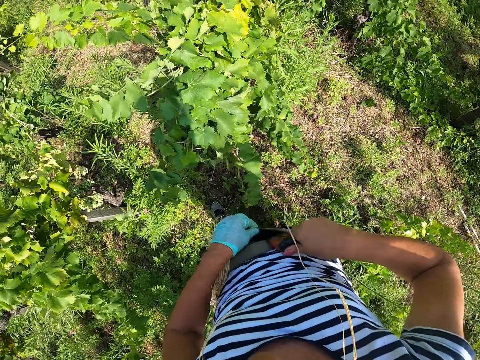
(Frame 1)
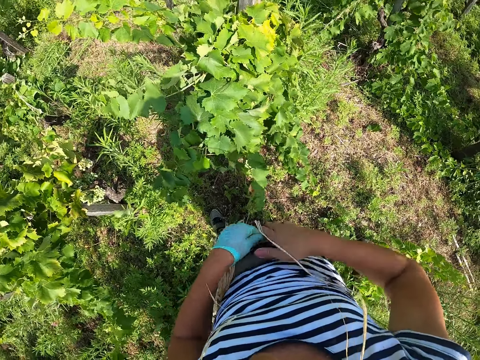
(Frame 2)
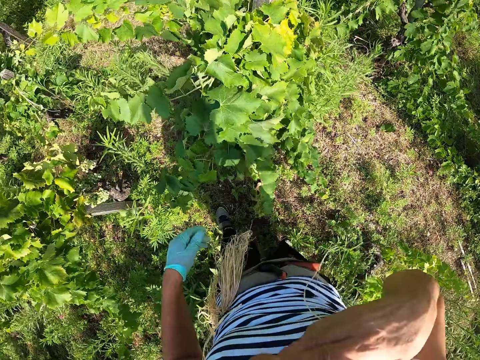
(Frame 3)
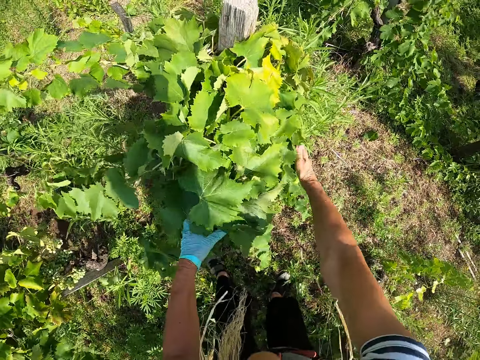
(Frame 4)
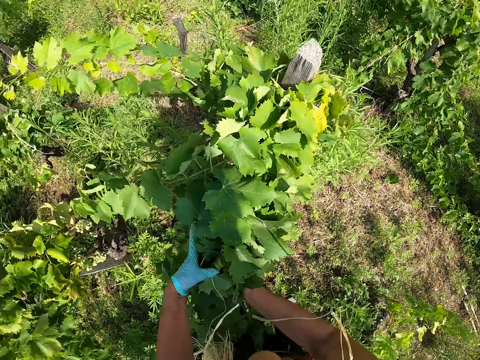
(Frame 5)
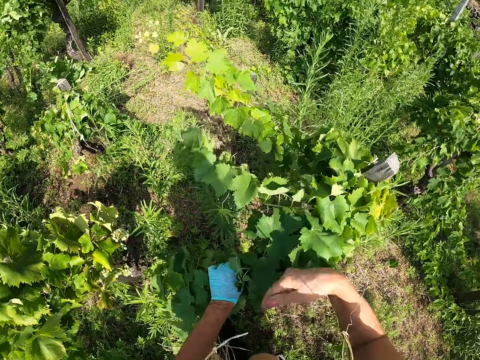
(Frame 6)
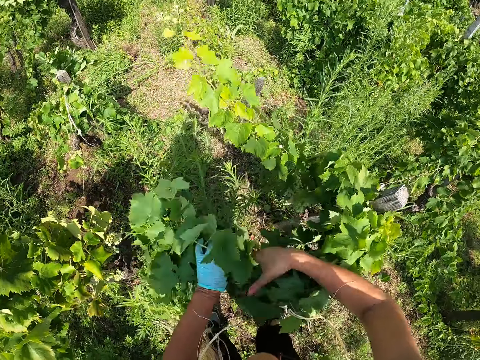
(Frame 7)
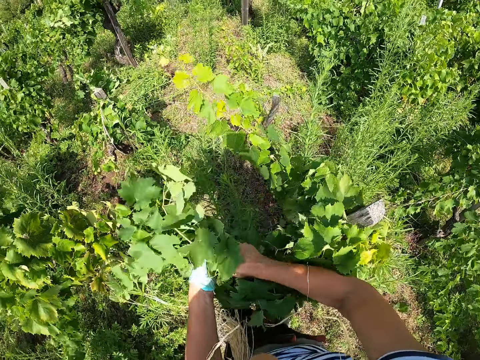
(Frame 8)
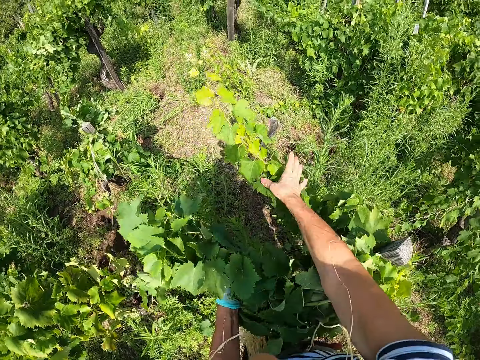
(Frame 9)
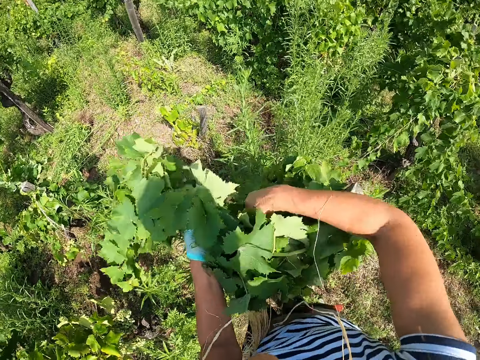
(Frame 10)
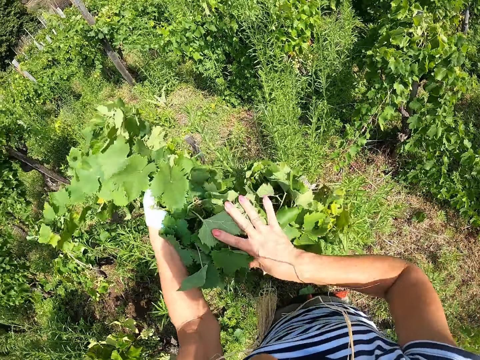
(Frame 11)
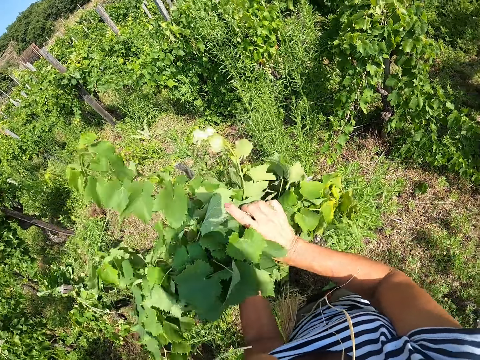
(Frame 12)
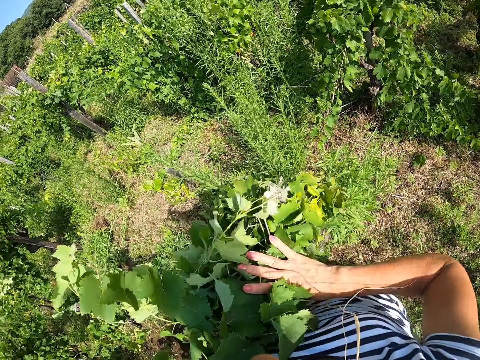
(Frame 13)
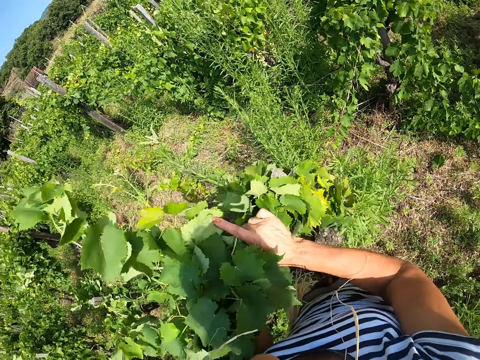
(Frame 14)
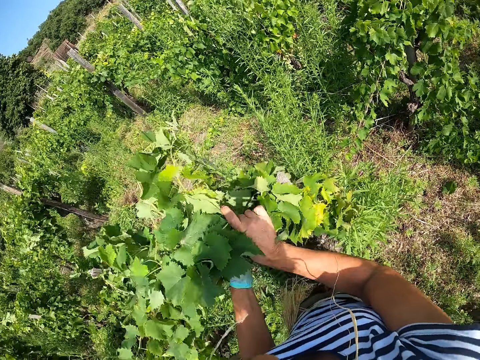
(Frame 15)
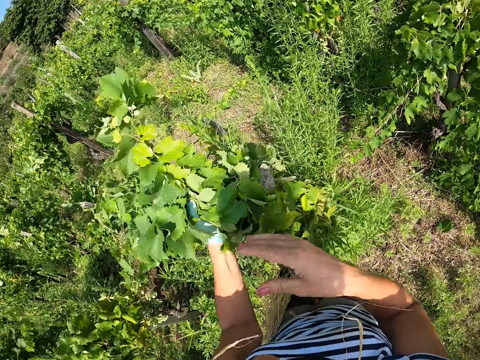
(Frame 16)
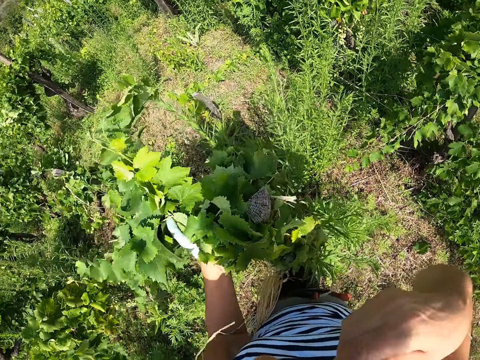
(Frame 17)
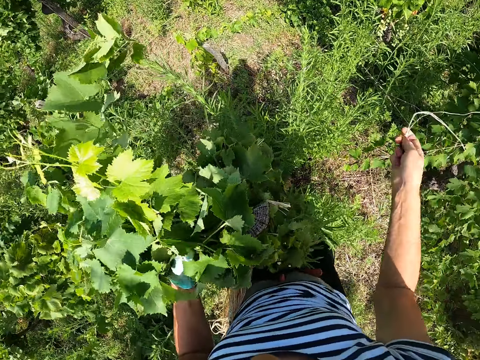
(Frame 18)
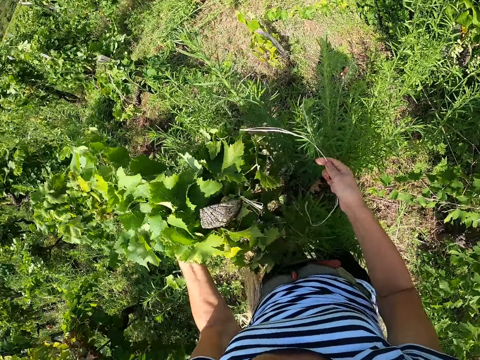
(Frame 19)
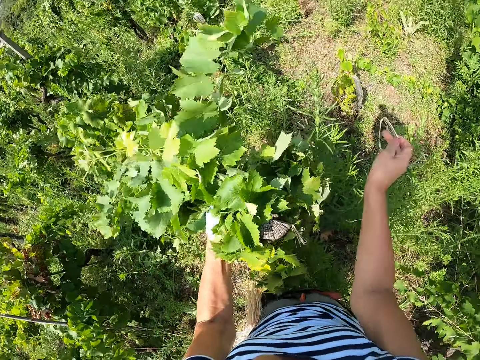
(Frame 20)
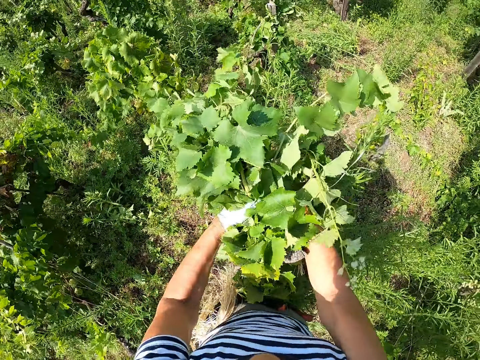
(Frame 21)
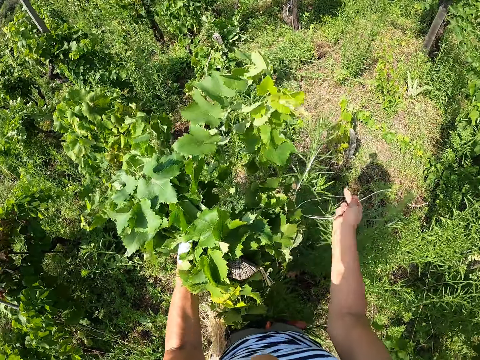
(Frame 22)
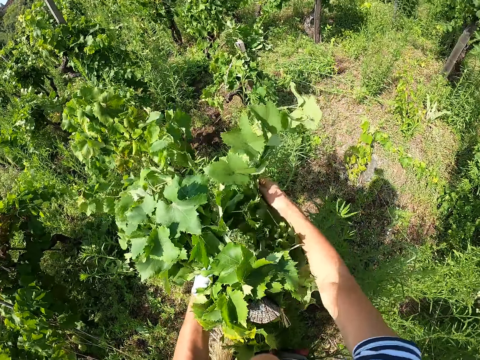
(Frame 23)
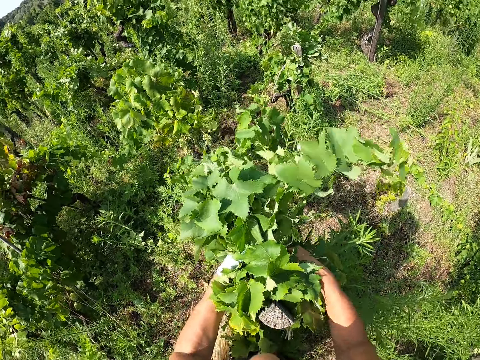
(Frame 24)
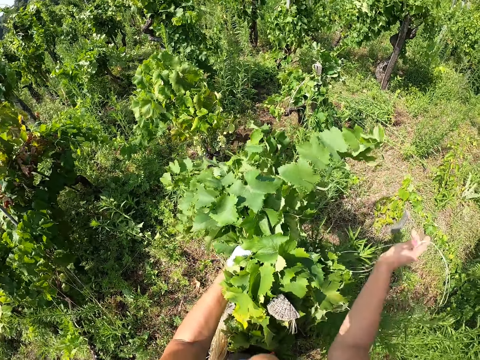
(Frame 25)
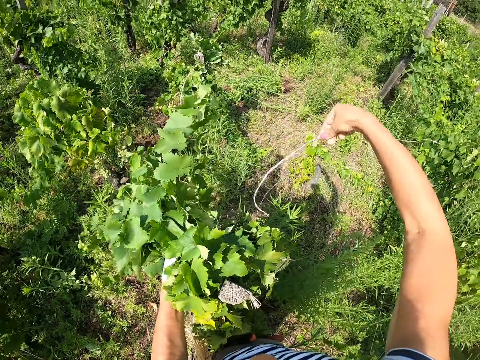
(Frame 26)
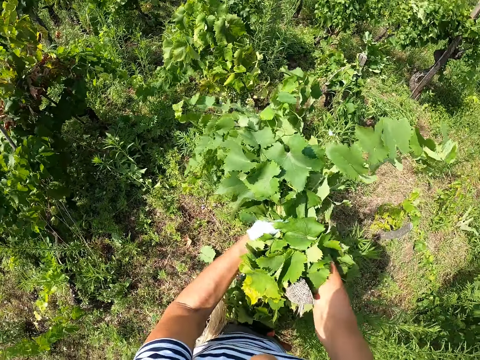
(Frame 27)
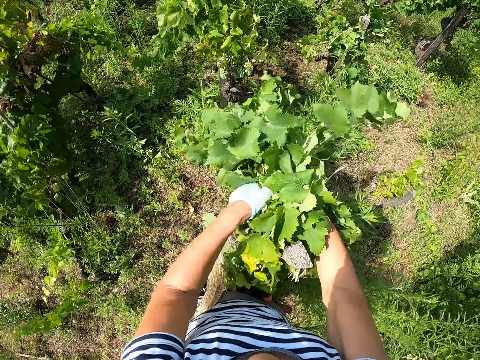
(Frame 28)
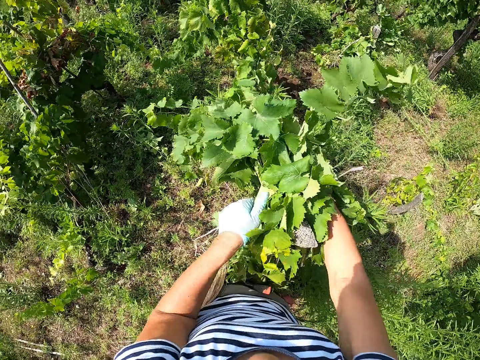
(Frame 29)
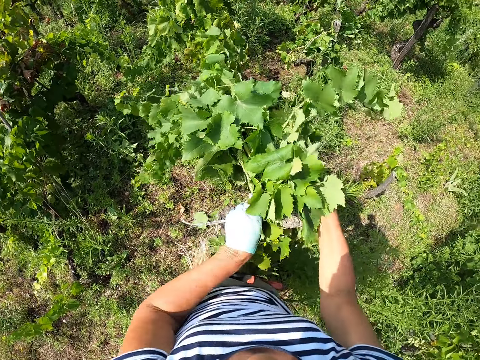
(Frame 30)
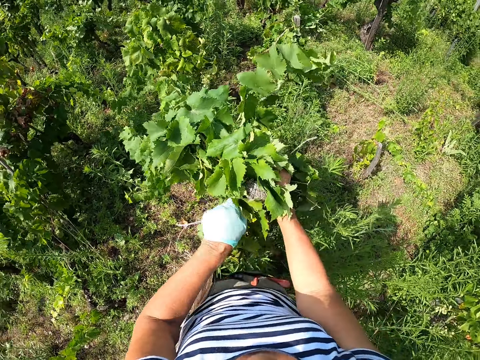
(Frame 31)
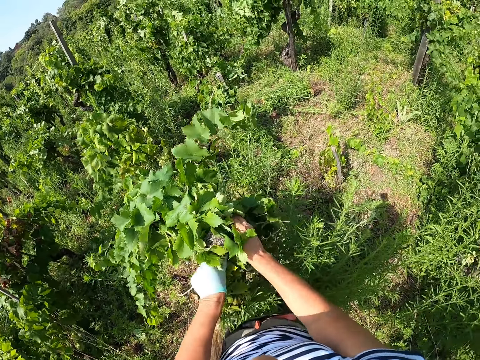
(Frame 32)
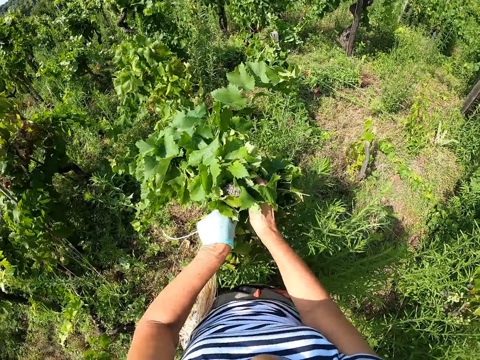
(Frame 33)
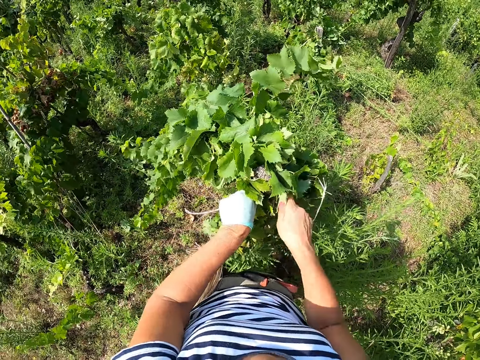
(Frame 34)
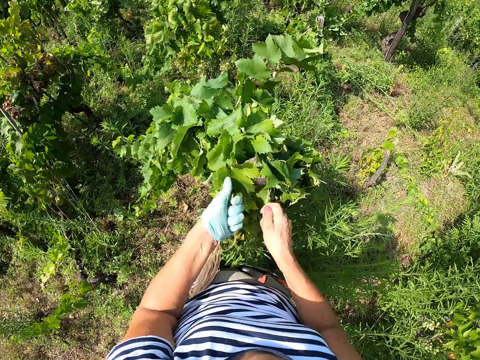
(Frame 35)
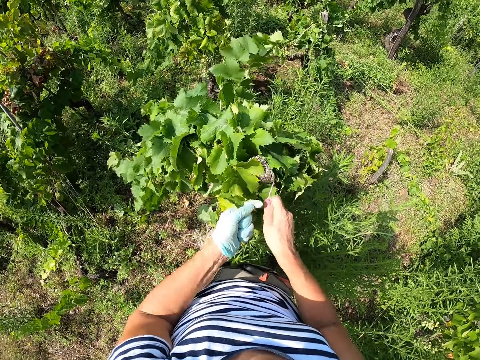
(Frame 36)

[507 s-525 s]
The camera wearer puts the pruning shears in the waist bag. He holds the grape branches together with his hands around a pole. He picks a string from his mouth. He ties the grape branches against the pole with the string.

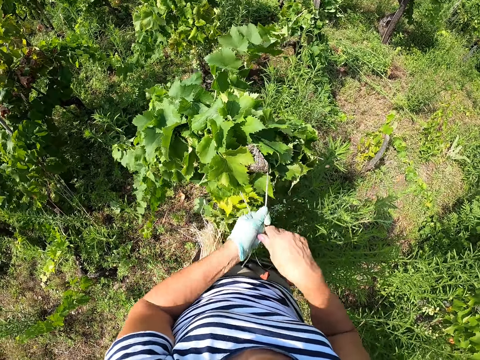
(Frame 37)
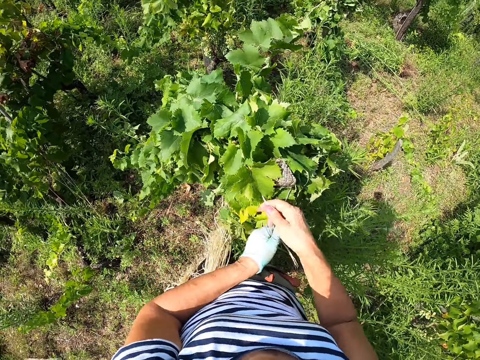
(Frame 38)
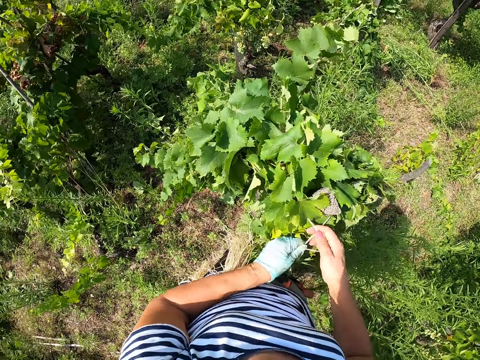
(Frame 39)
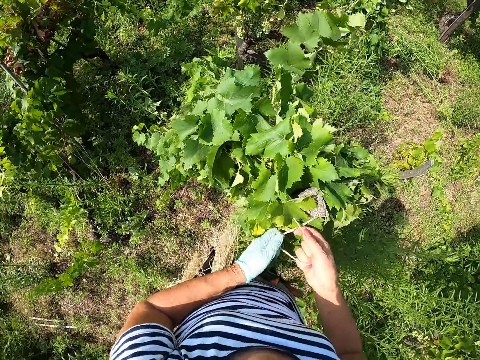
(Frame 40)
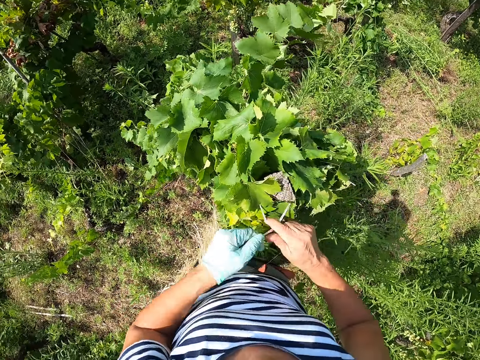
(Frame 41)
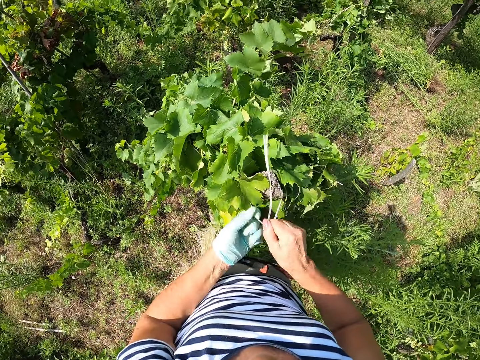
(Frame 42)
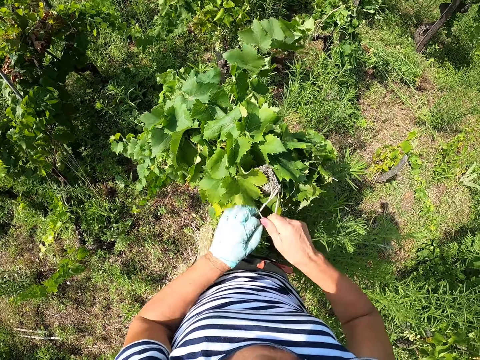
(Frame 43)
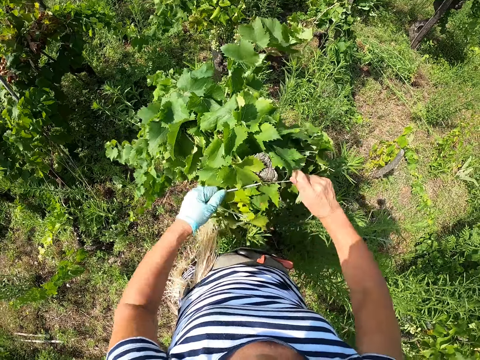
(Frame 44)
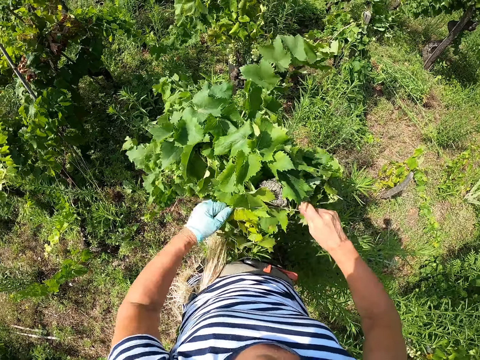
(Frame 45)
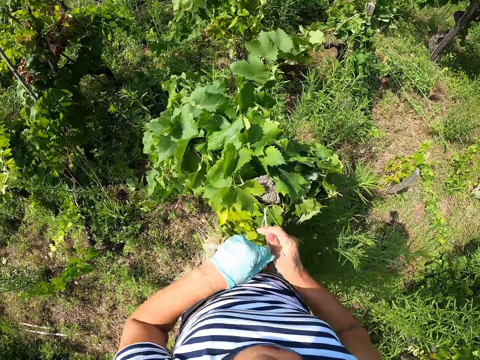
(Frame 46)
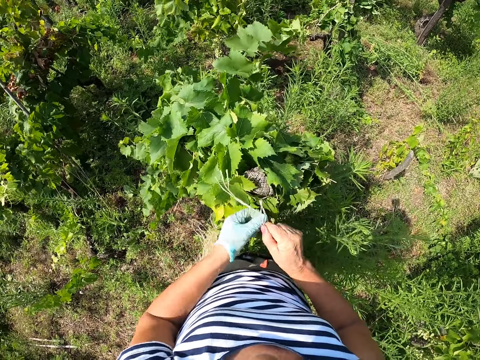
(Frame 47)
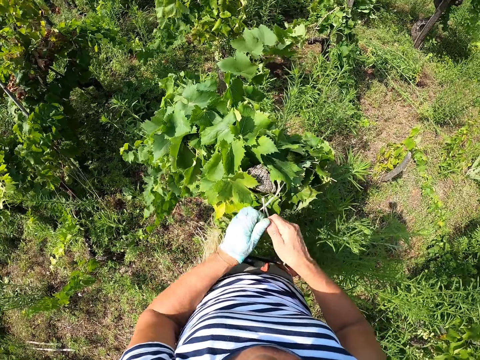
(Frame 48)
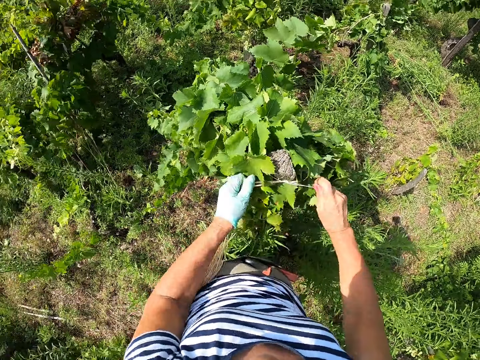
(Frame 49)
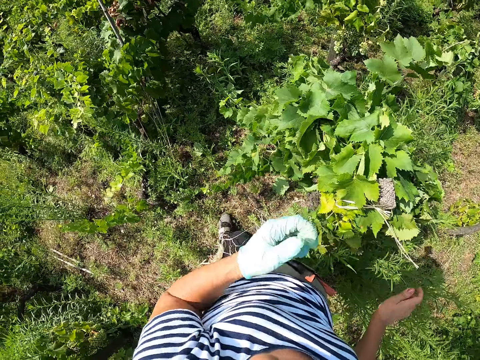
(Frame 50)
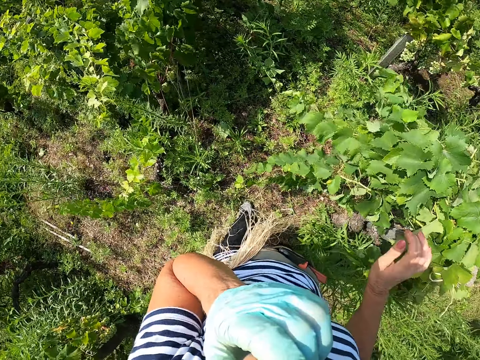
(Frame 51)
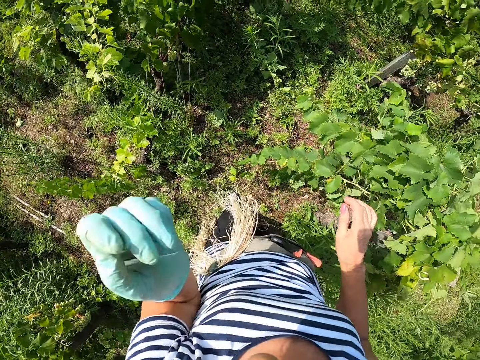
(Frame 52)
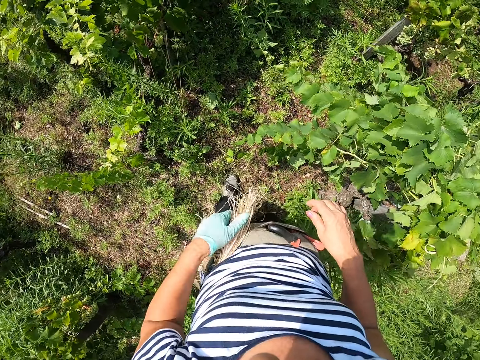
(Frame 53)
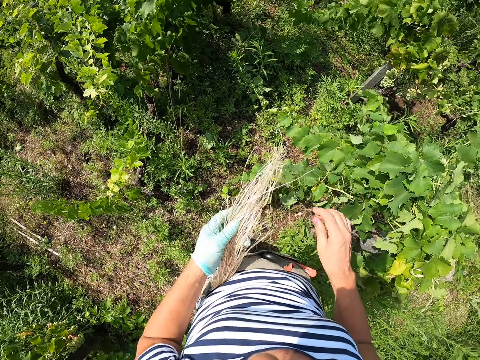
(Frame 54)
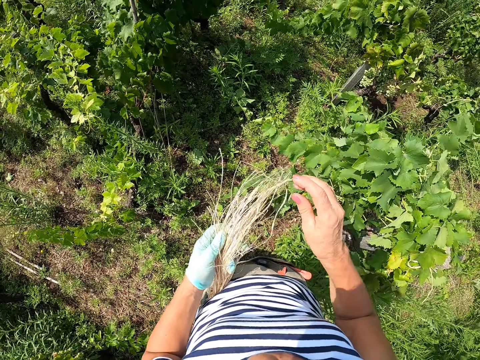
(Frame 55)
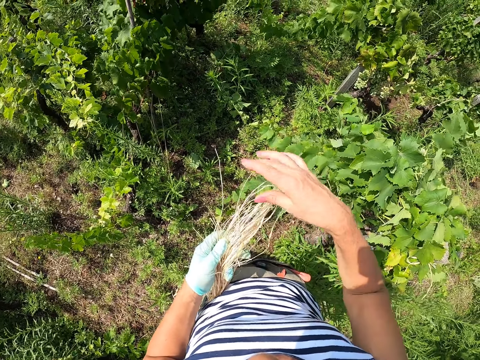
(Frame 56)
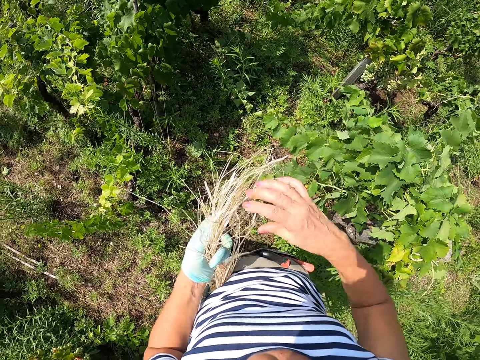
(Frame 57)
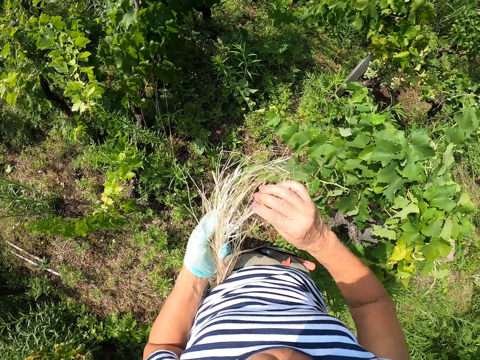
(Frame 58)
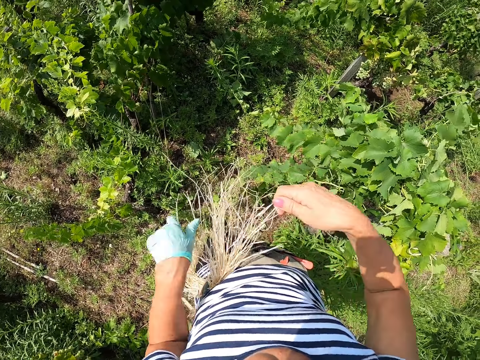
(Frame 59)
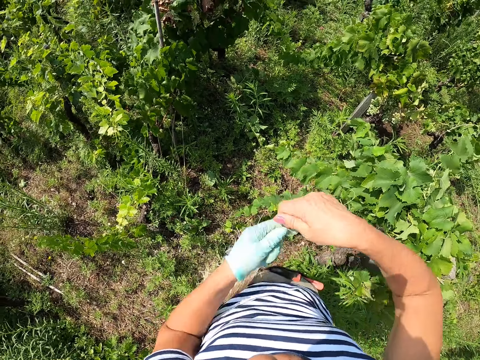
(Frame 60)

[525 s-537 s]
The camera wearer ties plants to a pole with a rope. He scratches his face with his finger. He lifts the strings with his left hand. He picks strings with his right hand.
